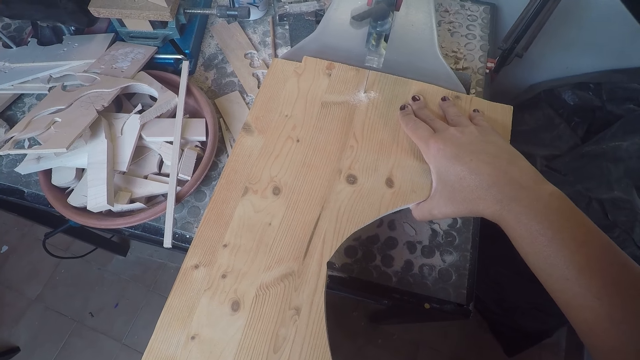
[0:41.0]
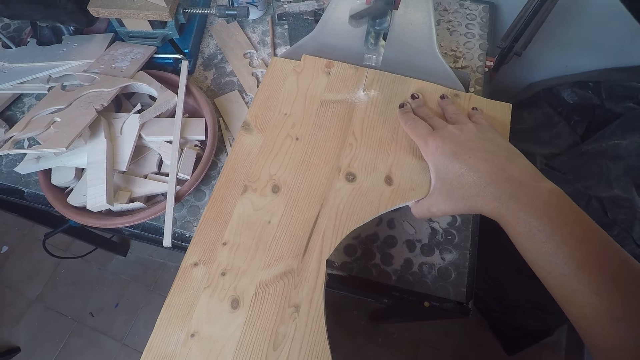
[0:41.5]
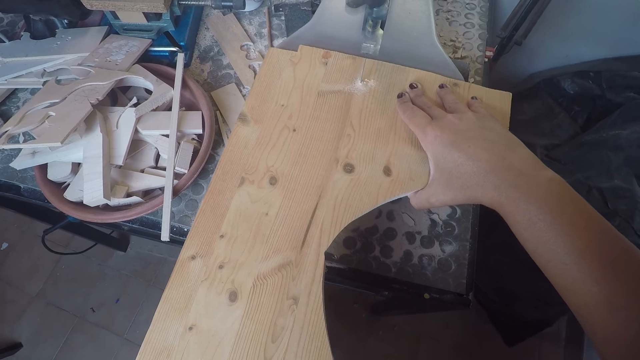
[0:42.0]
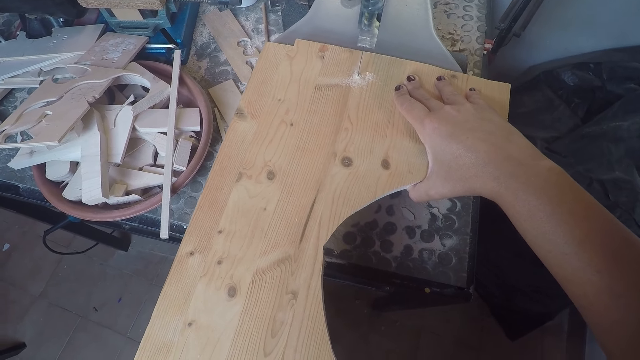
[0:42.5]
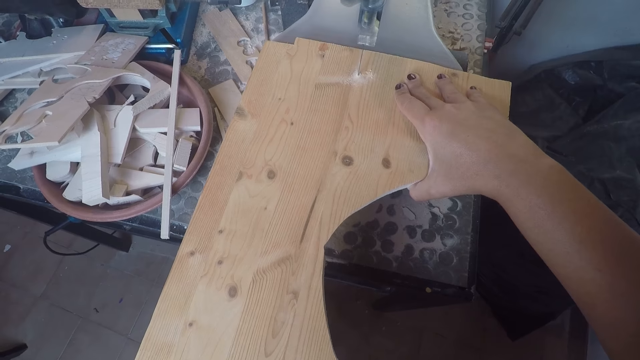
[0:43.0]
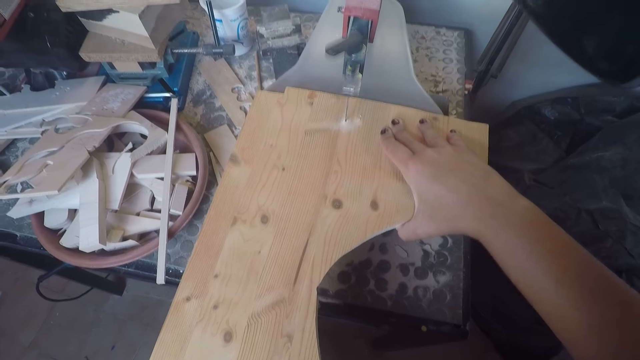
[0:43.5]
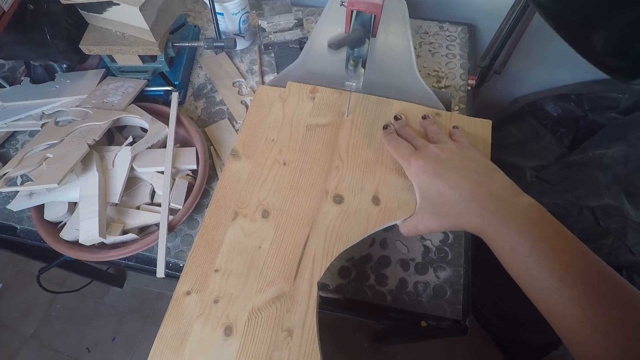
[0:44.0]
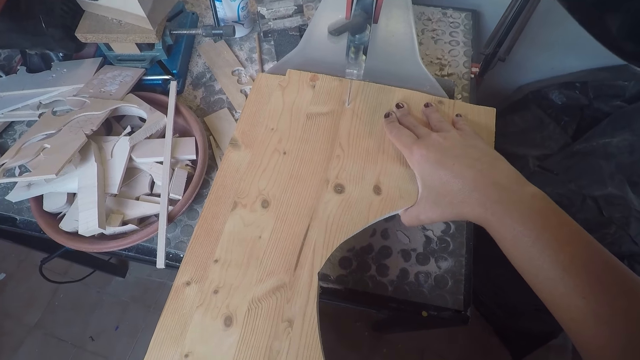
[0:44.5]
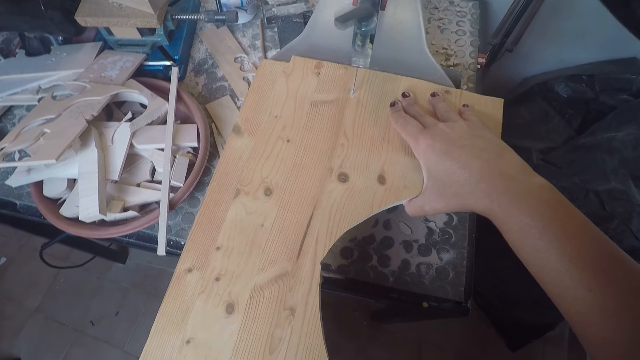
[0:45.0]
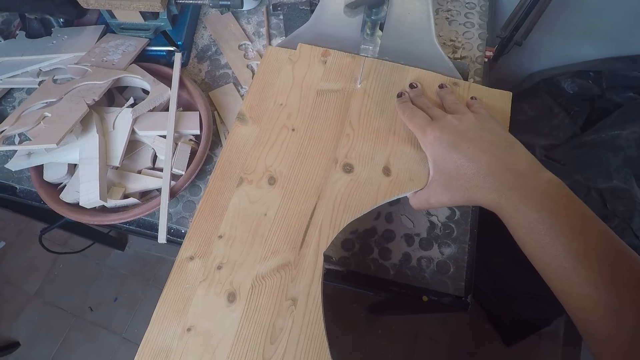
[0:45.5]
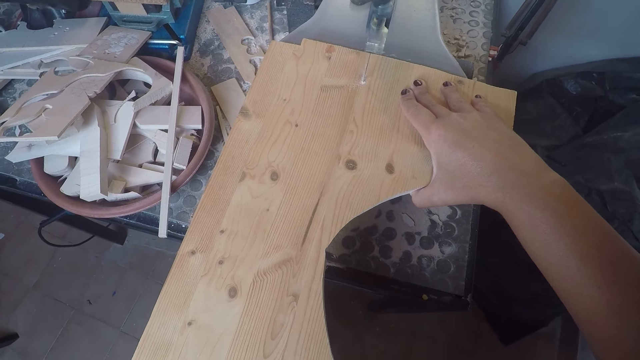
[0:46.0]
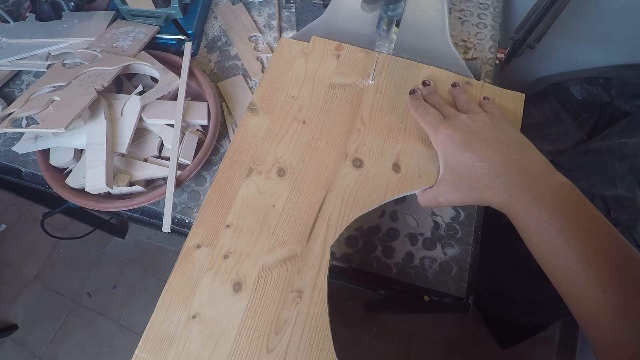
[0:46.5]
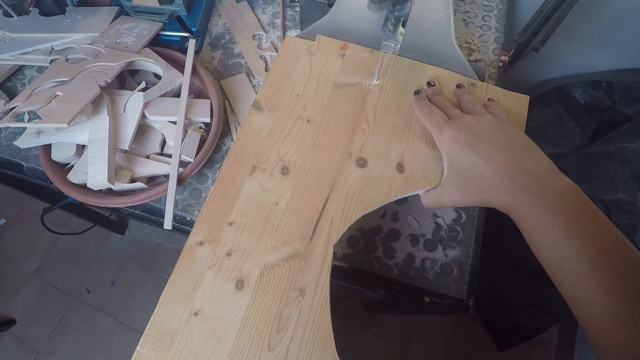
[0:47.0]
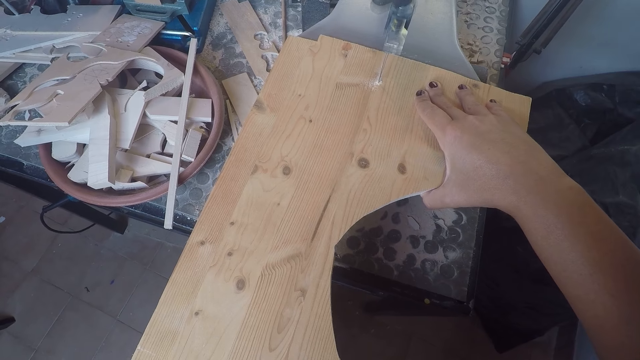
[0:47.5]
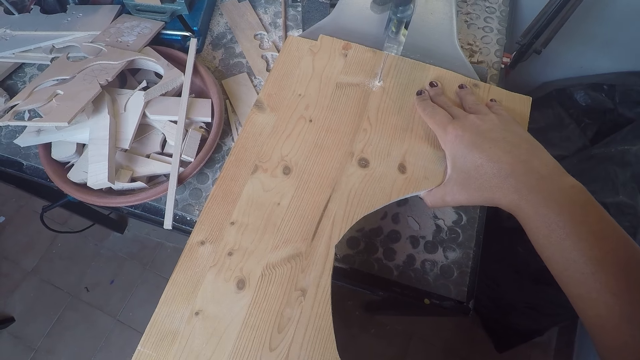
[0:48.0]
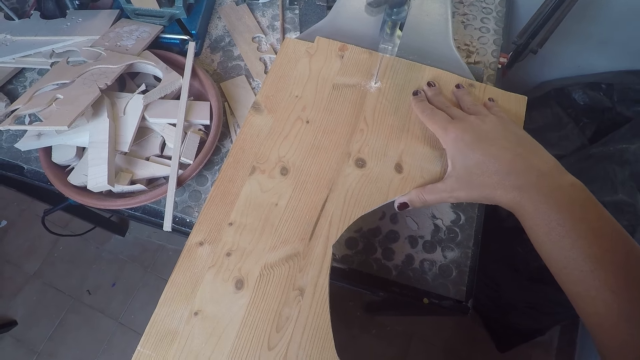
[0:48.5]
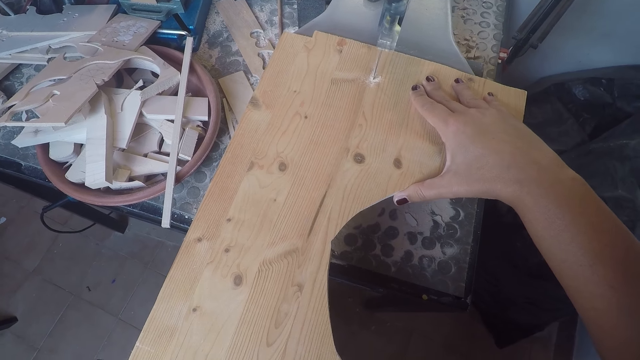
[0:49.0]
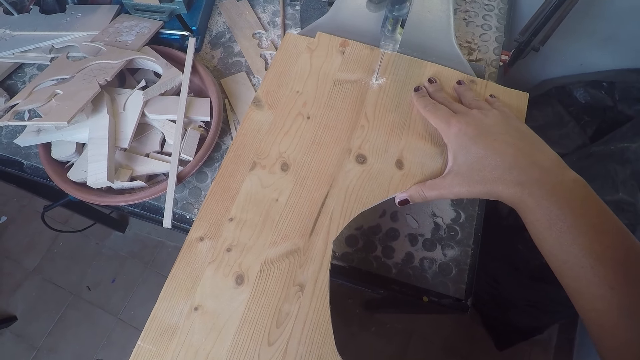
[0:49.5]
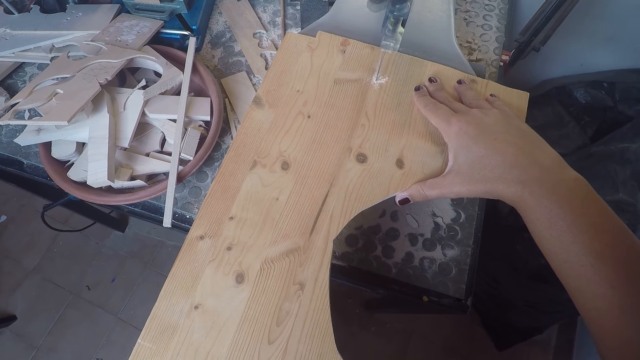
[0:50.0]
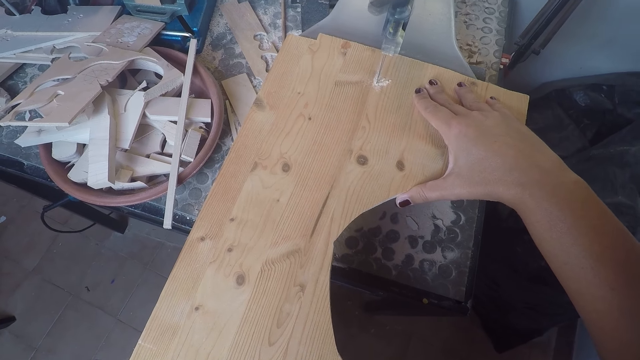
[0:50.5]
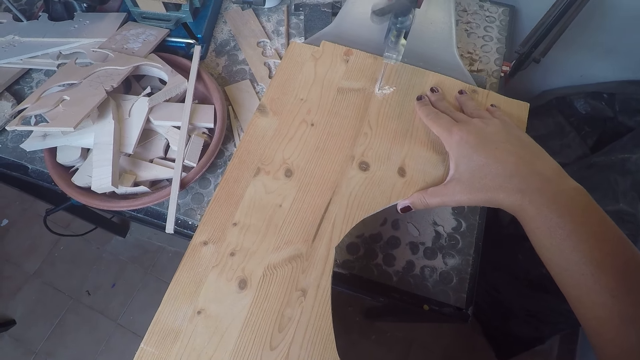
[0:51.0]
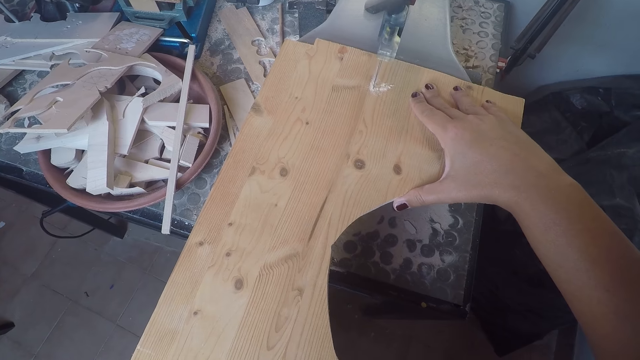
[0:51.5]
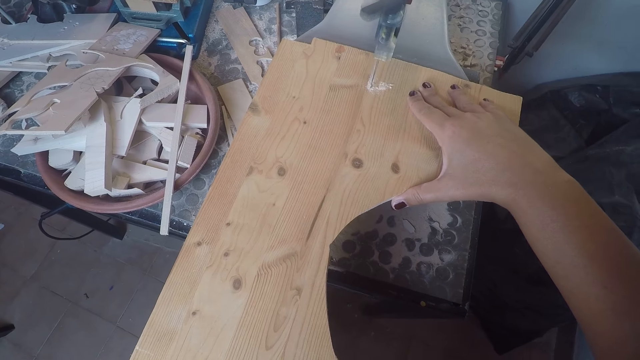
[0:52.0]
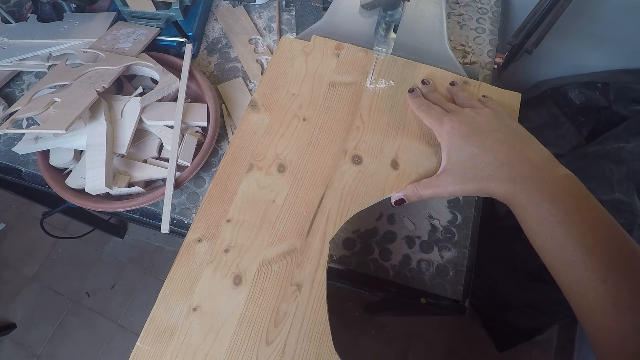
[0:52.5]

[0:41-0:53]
The camera wearer blows sawdust on the board.

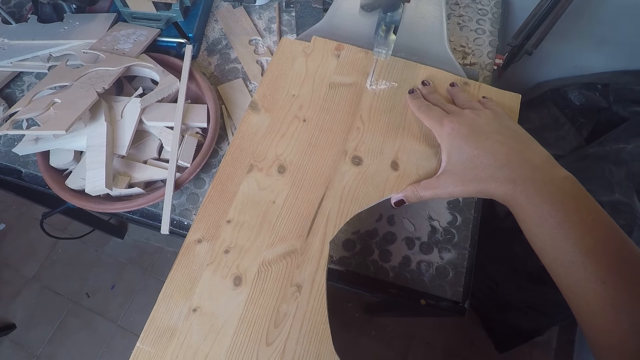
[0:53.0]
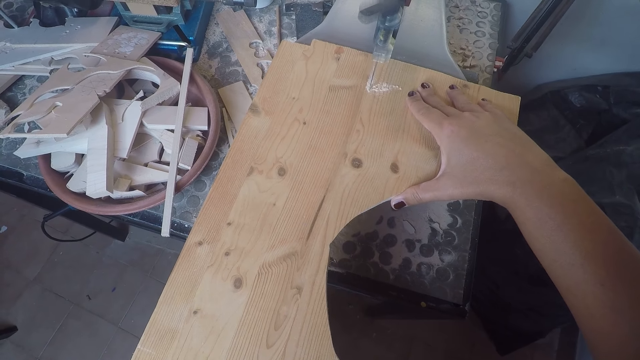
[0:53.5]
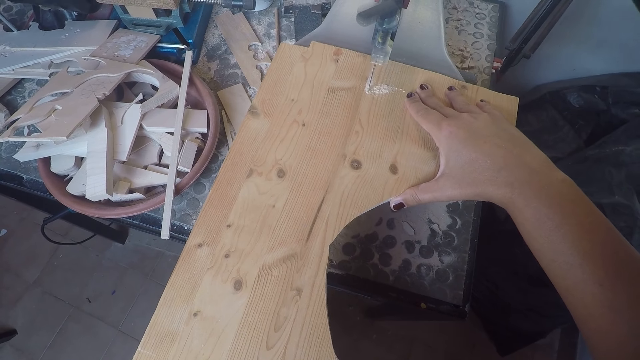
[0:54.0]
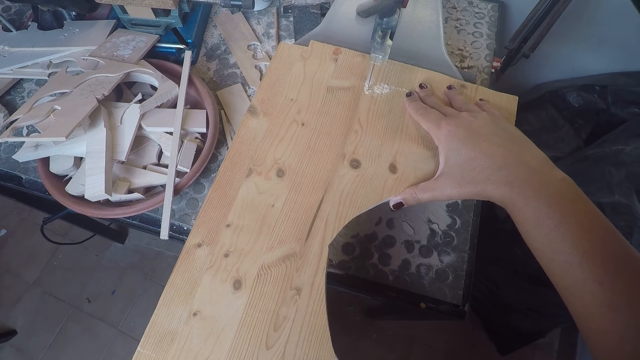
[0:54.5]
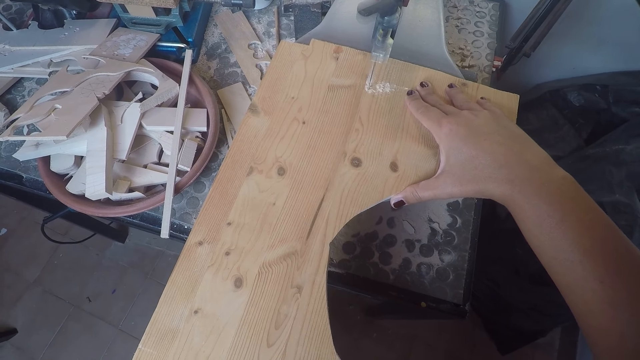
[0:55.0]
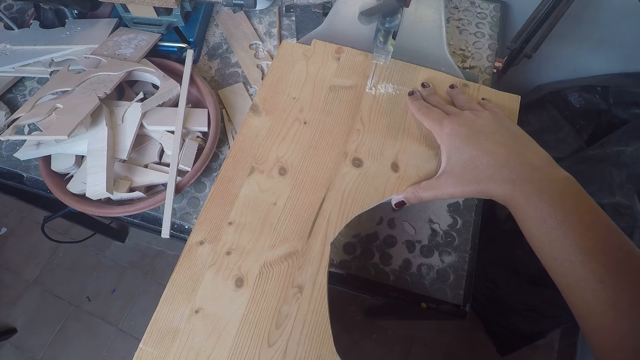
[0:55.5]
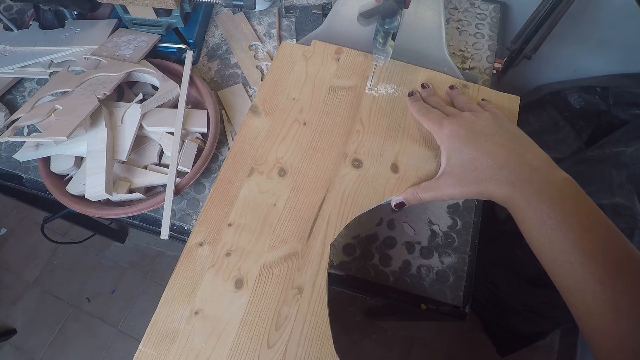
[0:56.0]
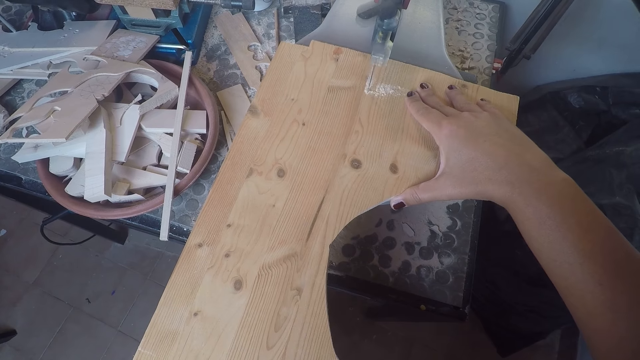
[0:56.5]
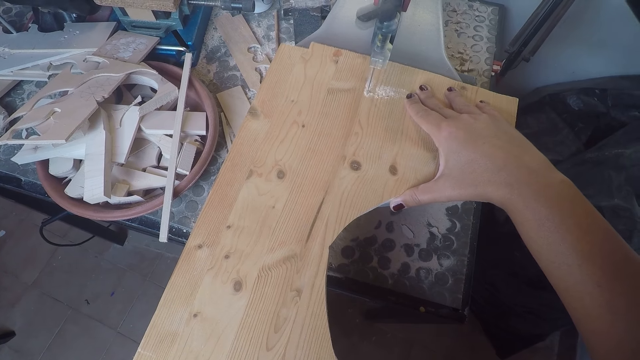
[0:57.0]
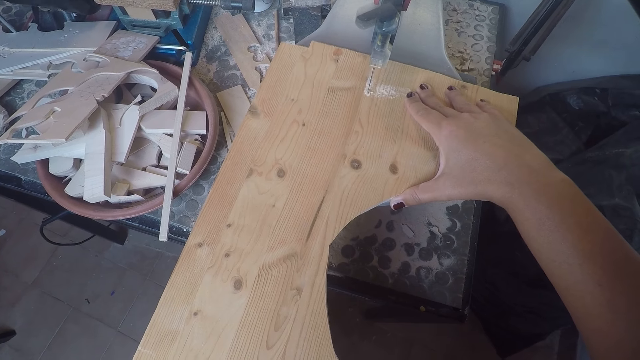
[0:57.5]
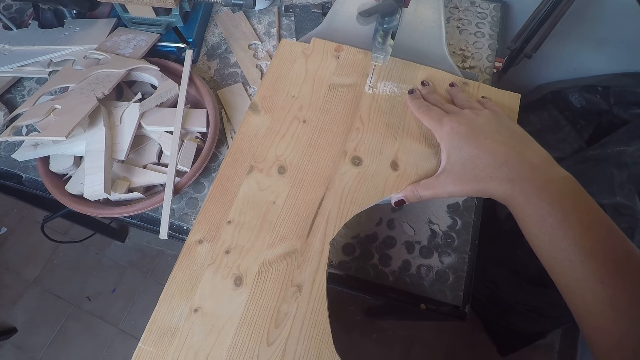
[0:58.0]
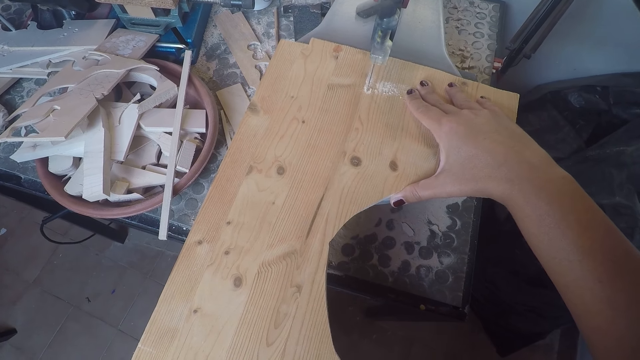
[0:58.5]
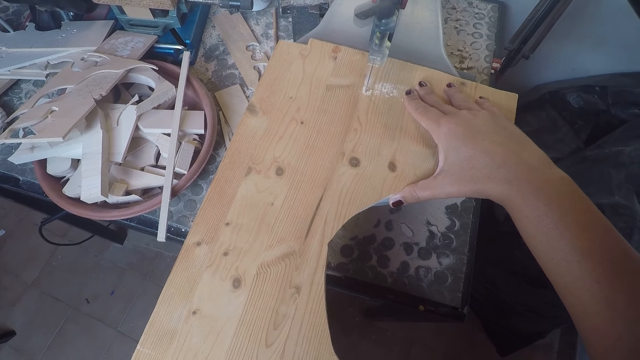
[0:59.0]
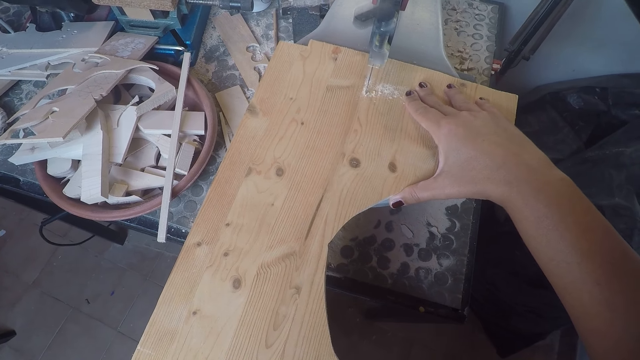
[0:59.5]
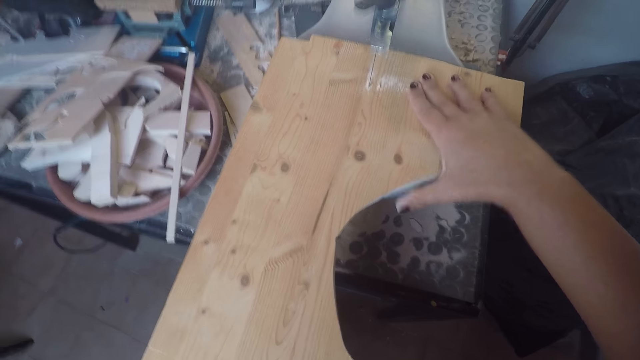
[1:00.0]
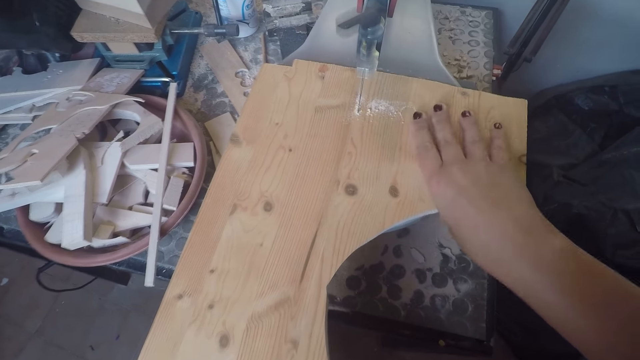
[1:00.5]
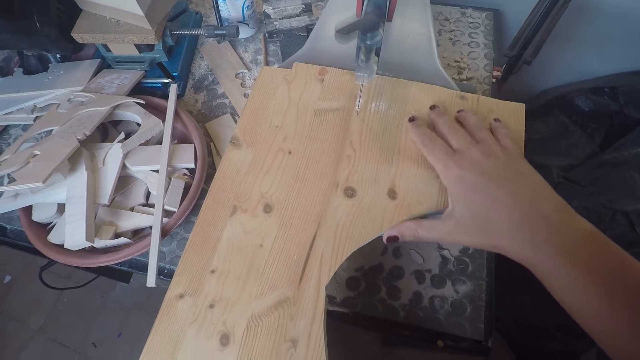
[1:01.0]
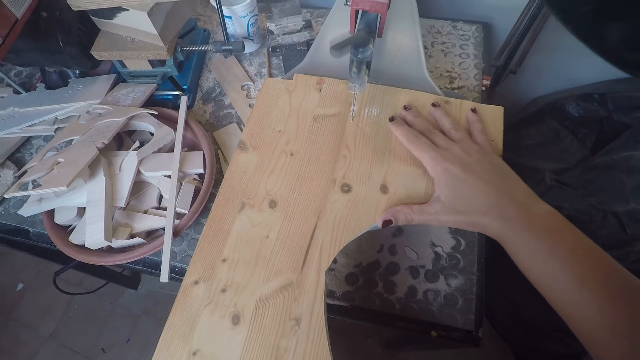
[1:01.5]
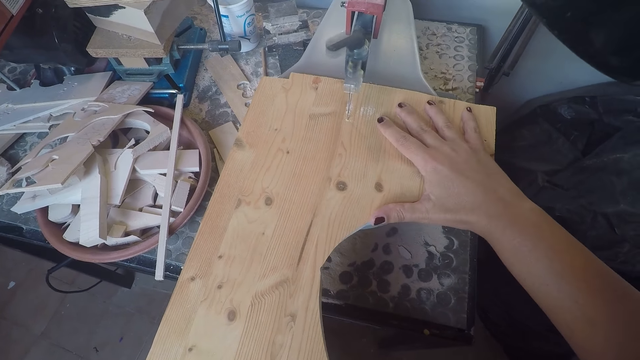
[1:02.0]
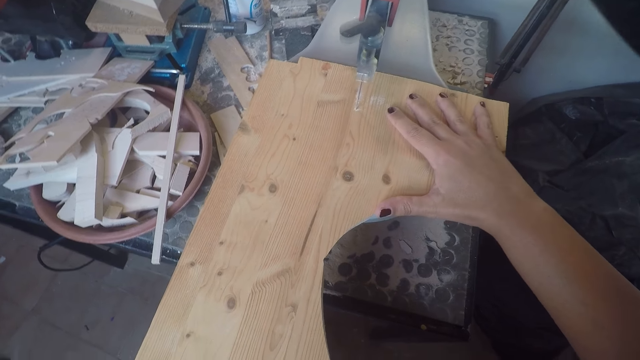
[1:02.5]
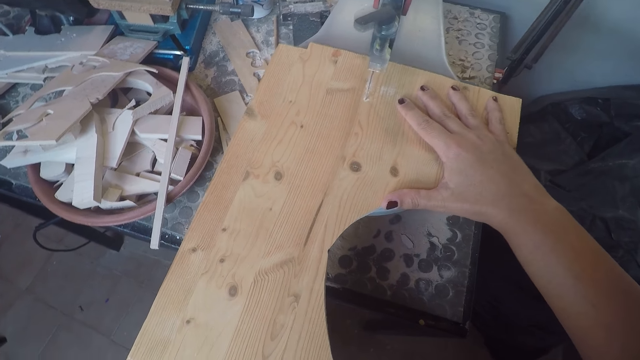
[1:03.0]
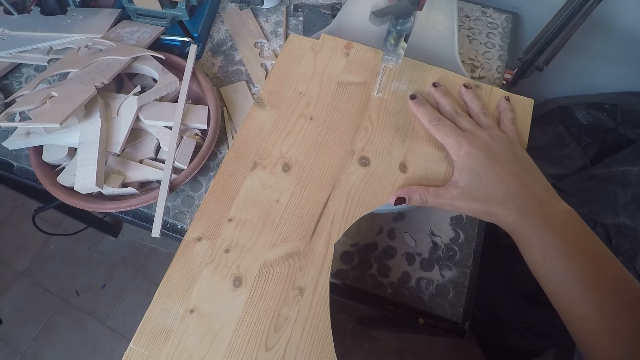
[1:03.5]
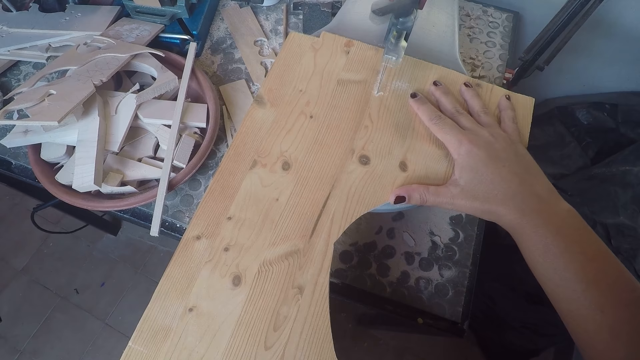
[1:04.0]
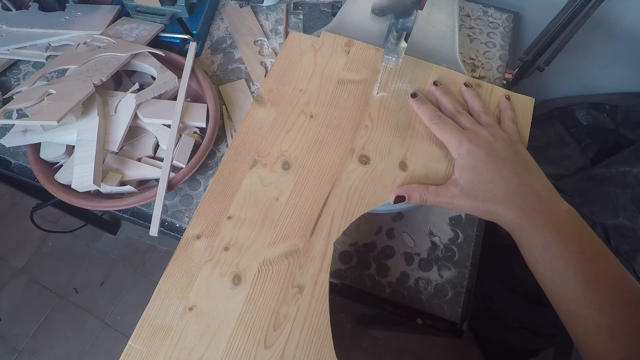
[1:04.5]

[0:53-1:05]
The camera wearer blows sawdust on the board. She adjusts her right hand on the wood plank on the band saw table.
